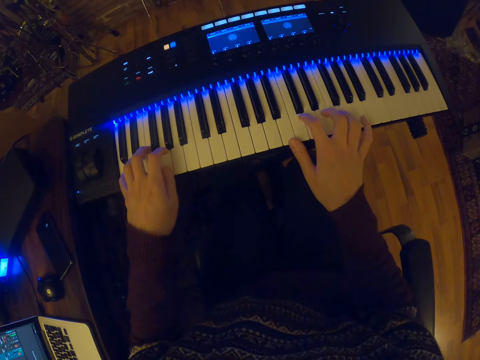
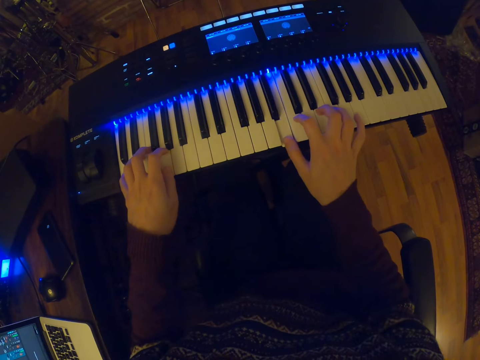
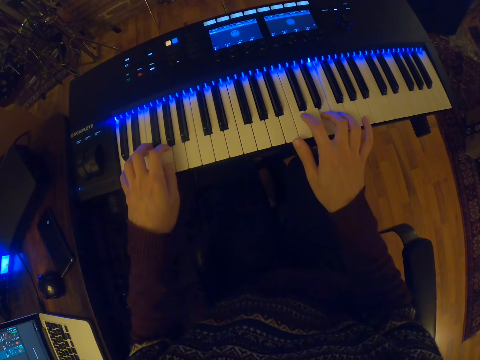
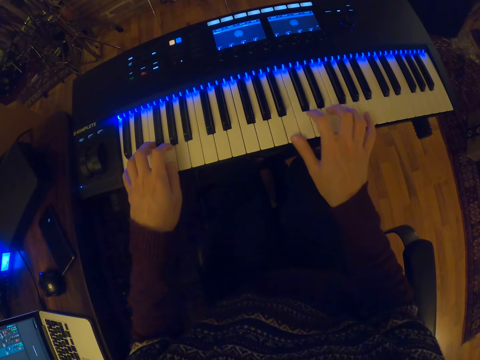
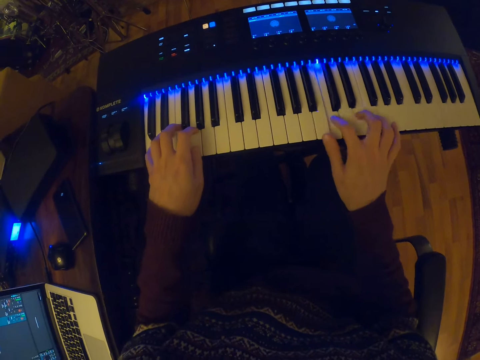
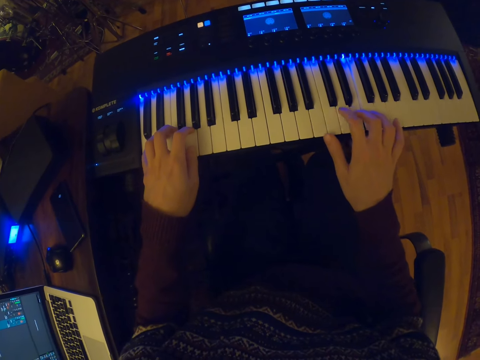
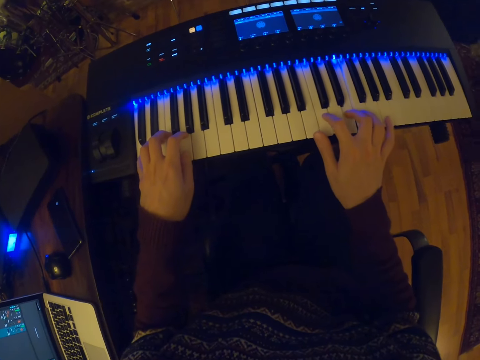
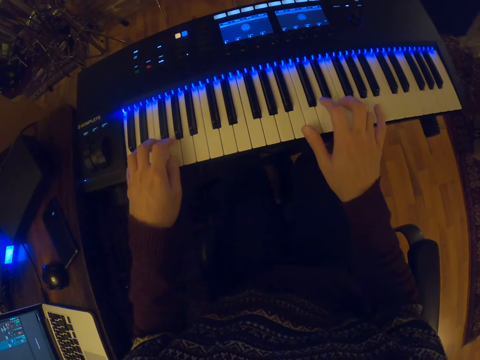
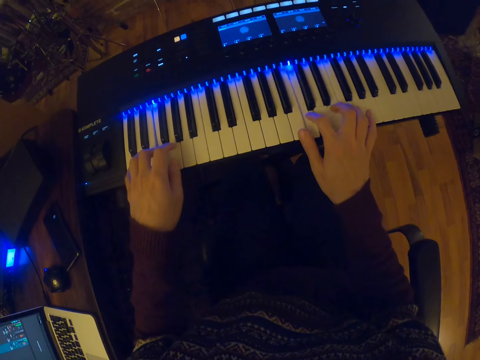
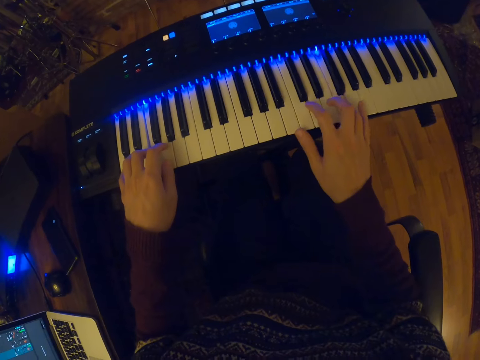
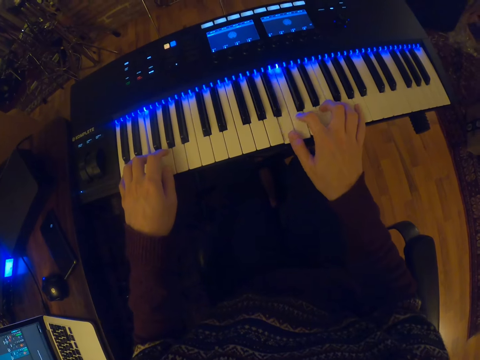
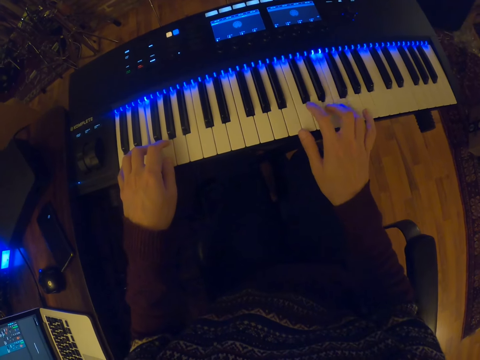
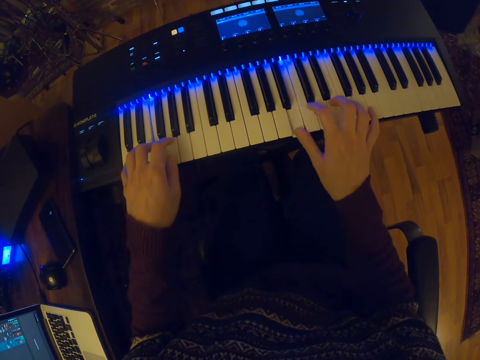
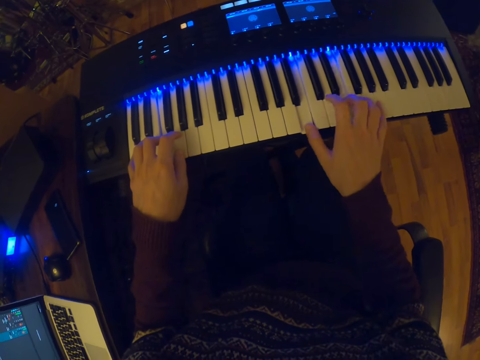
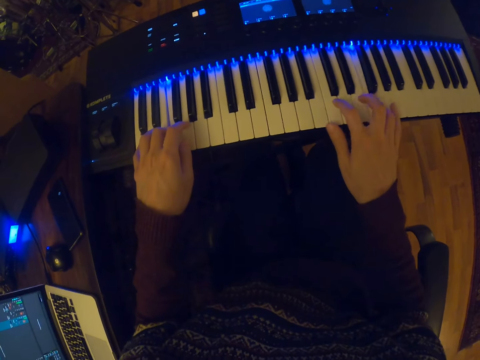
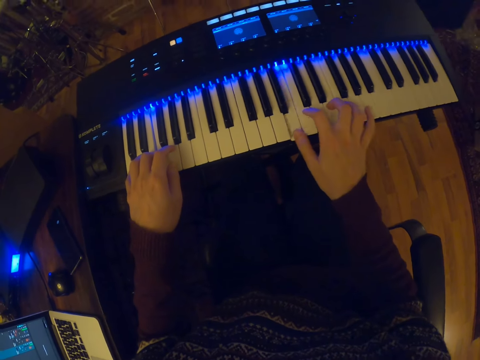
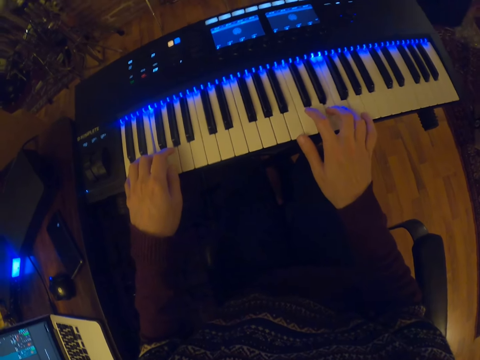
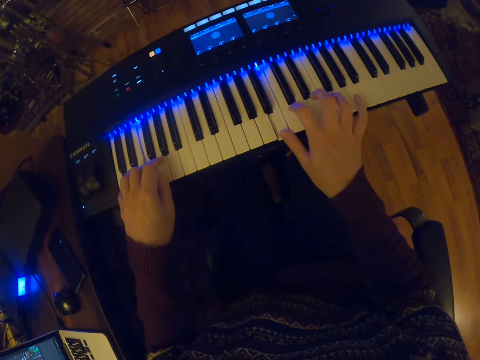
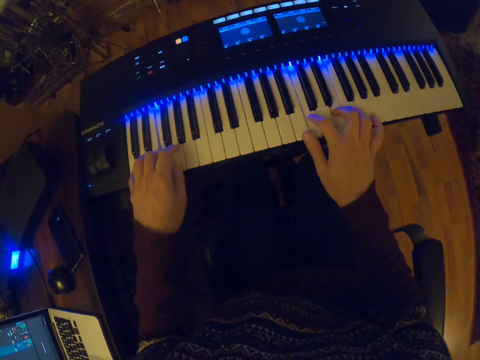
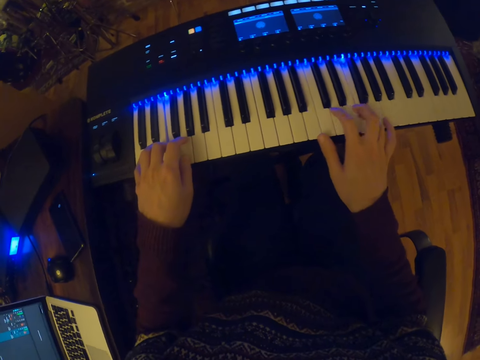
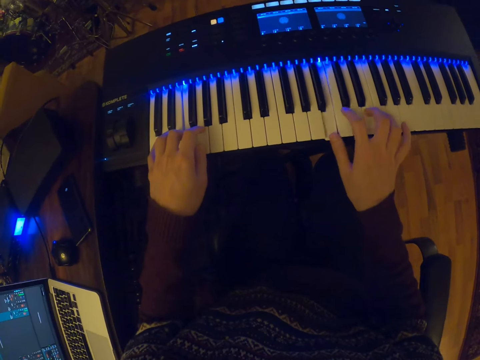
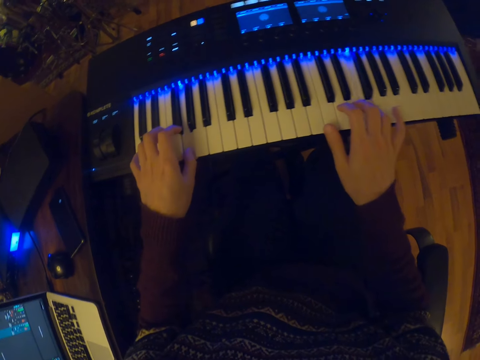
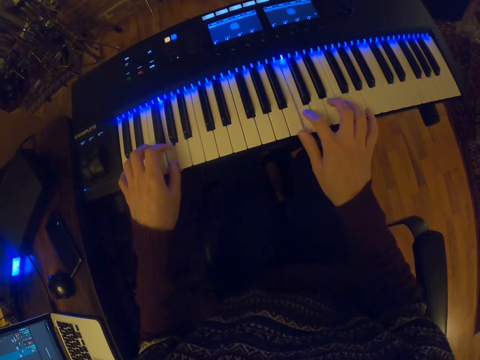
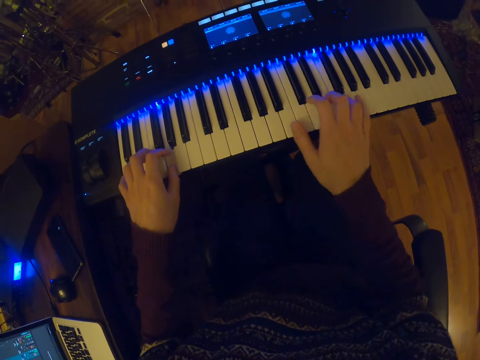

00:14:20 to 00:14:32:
The camera wearer plays the piano.

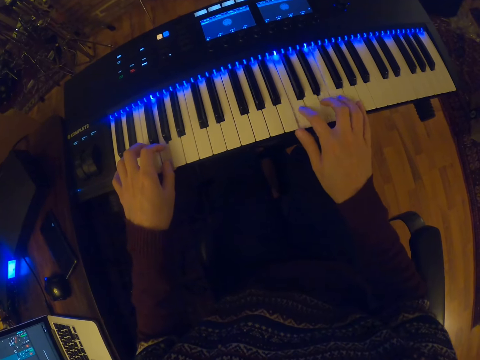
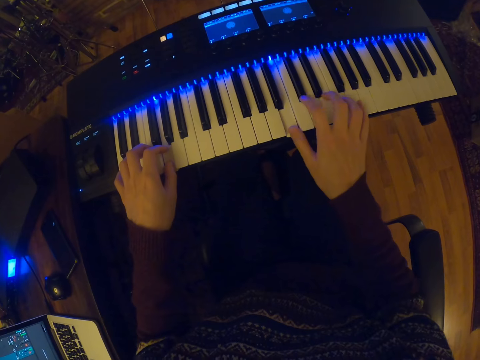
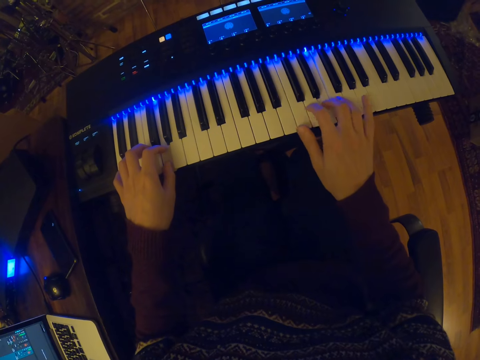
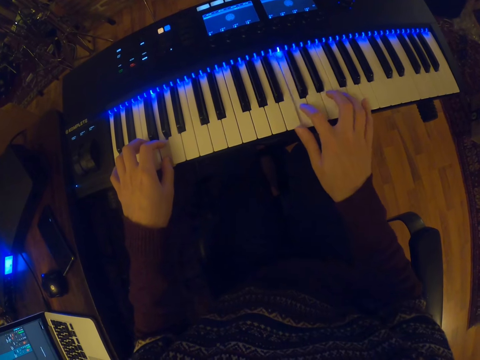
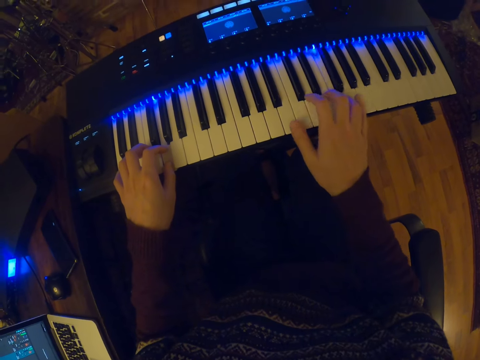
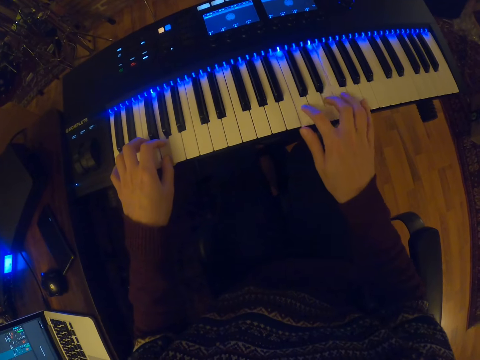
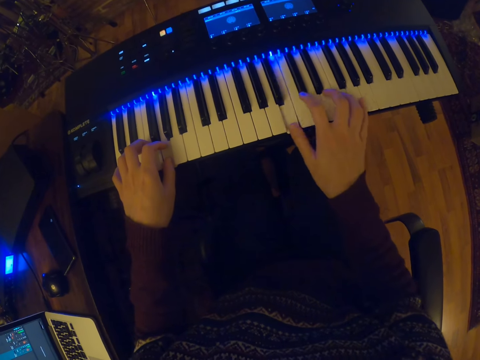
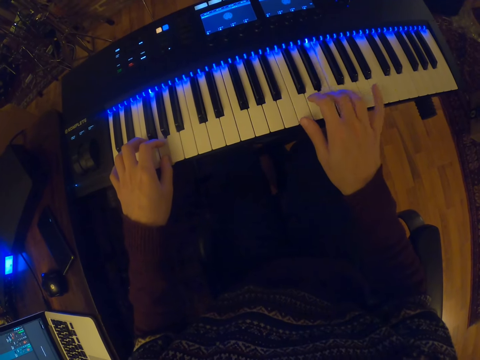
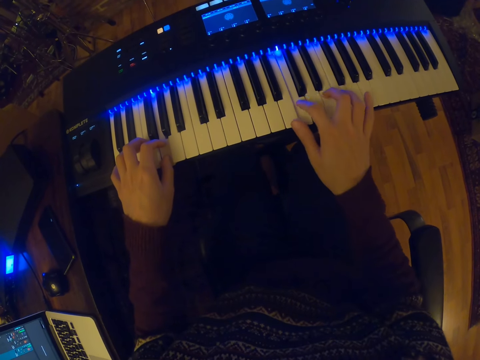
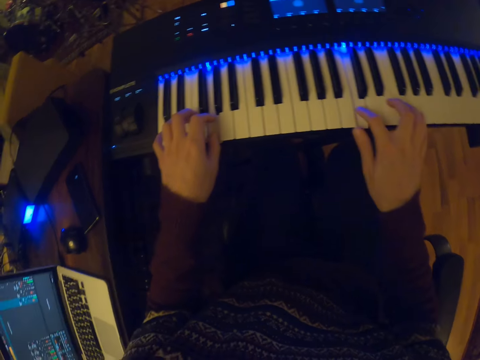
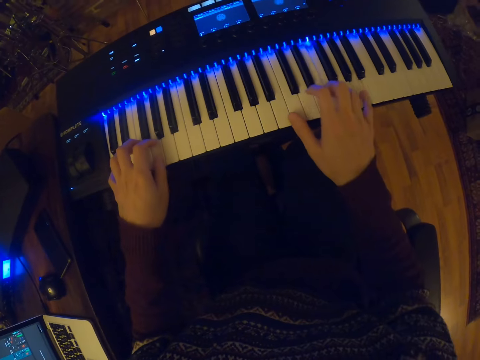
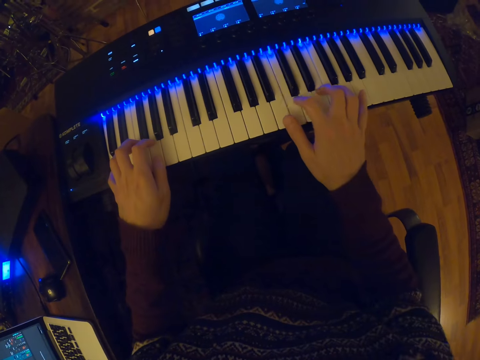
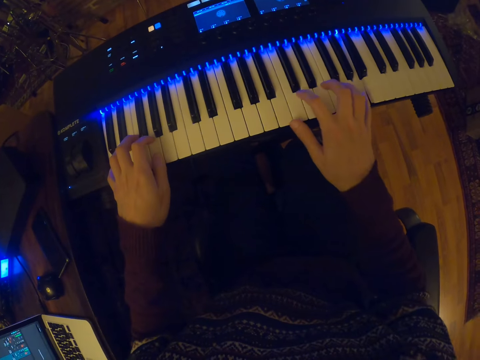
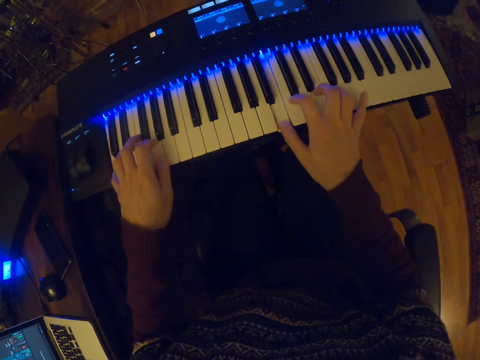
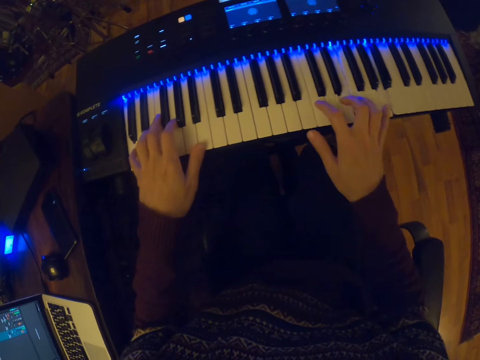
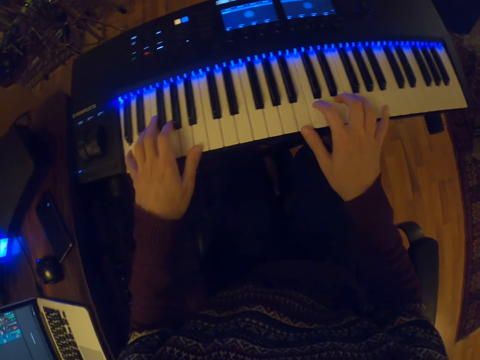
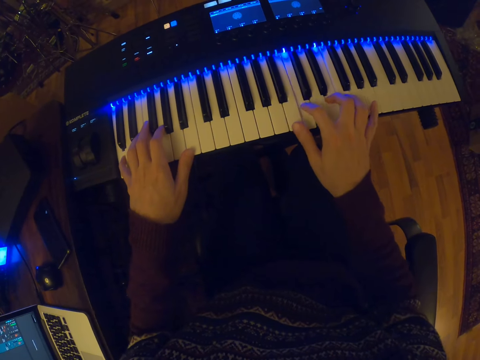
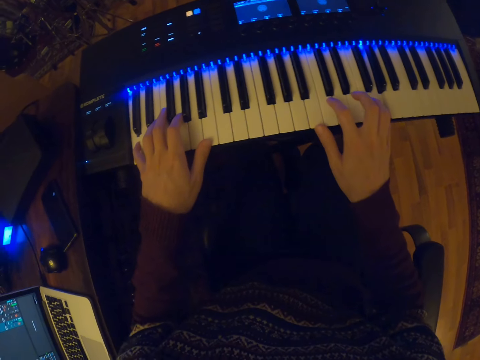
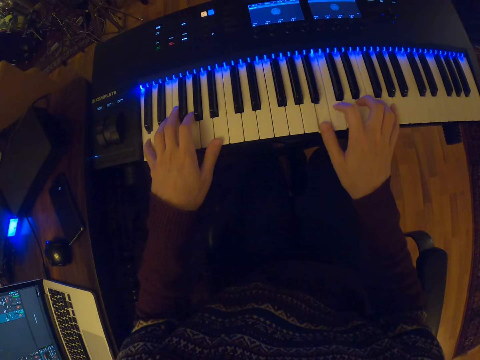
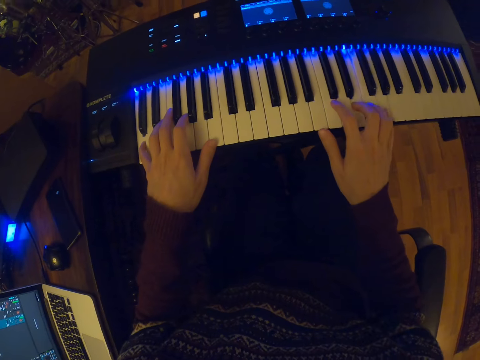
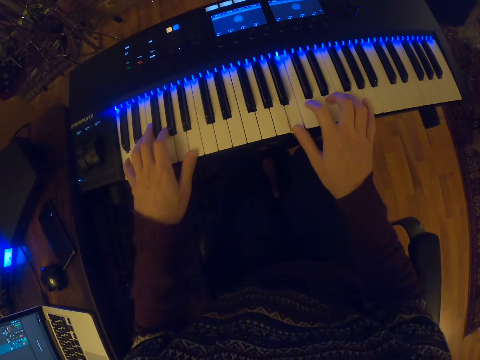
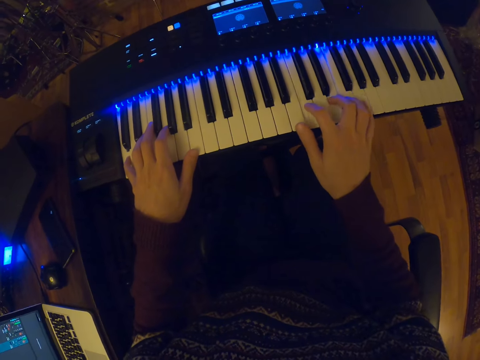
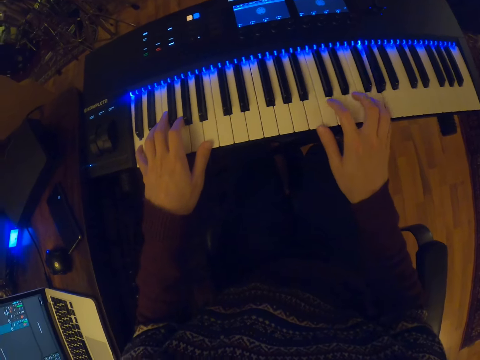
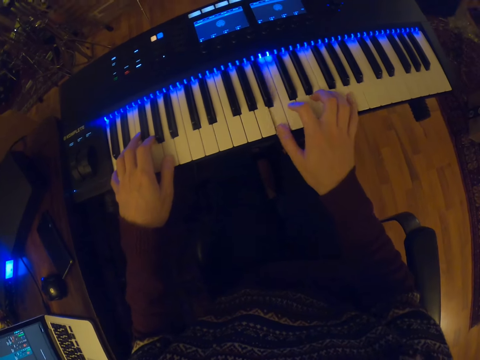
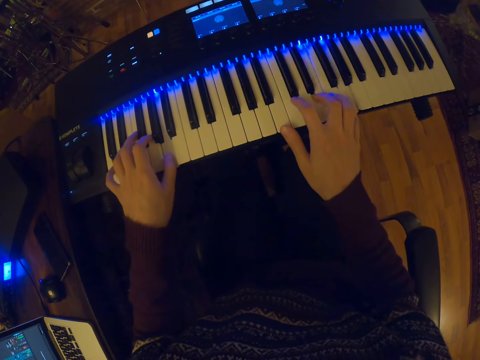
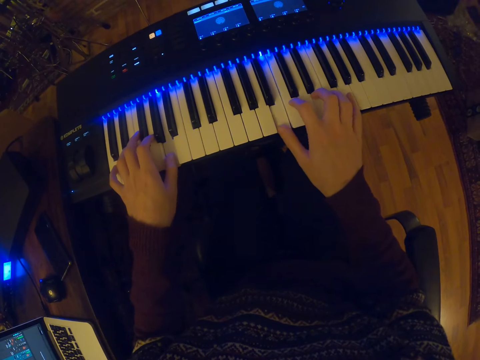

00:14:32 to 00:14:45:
The camera wearer plays the piano.

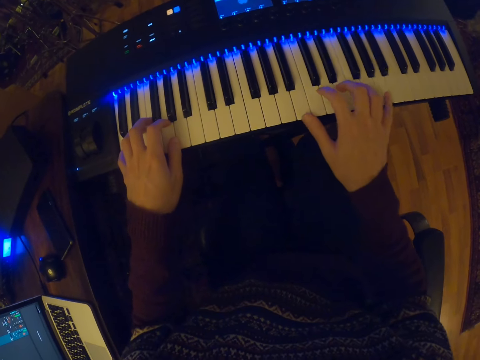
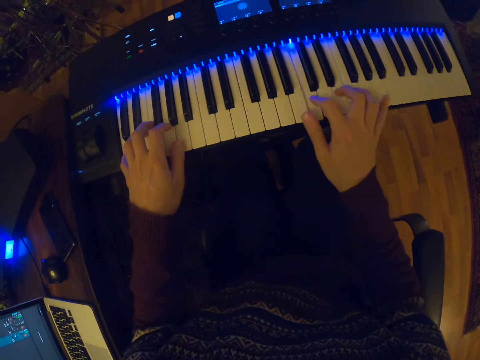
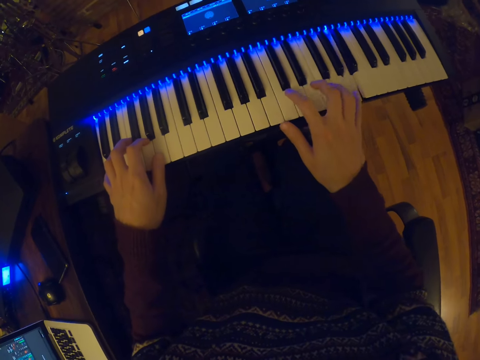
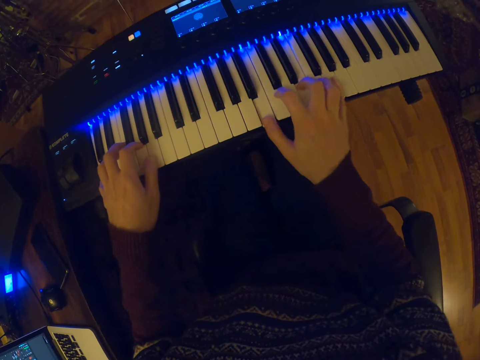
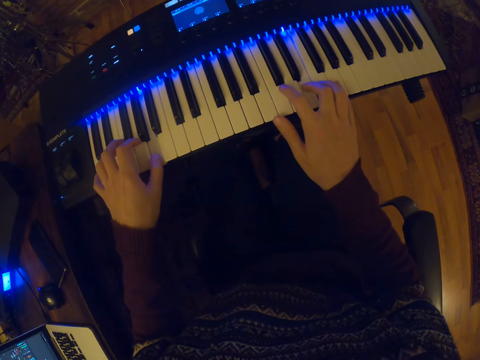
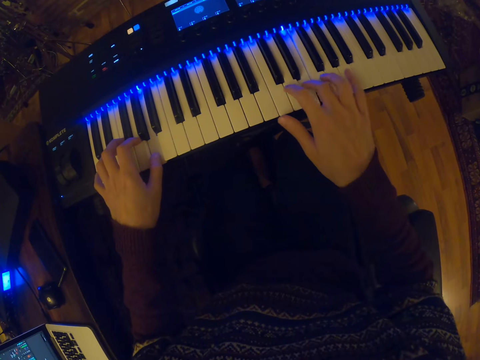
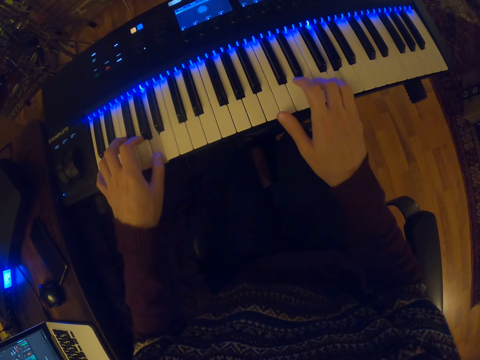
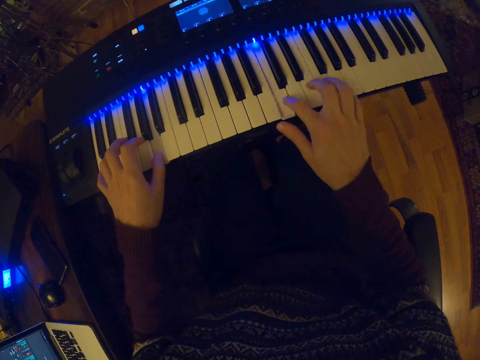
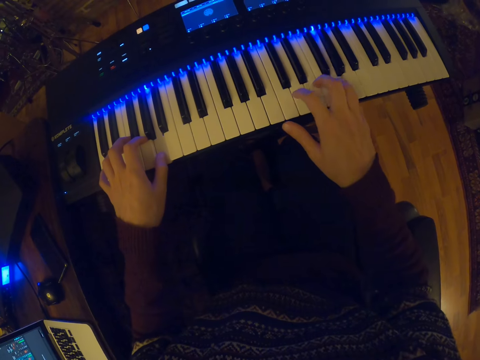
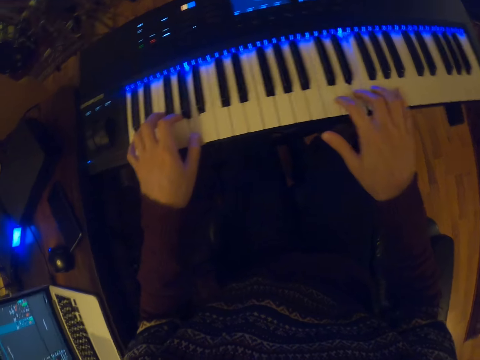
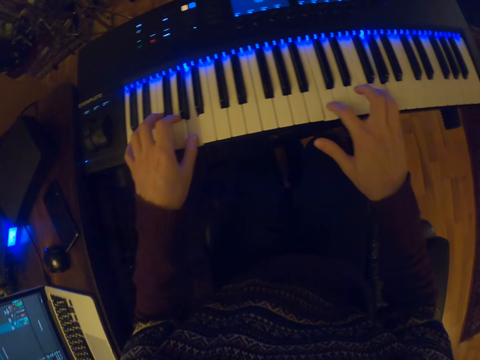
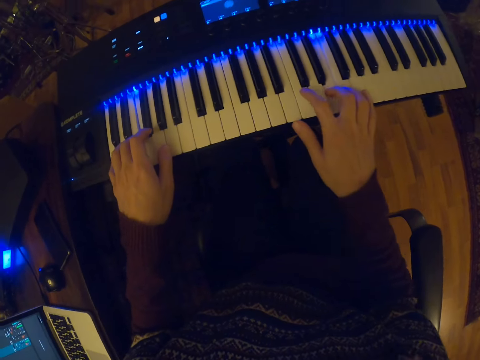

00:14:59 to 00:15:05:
The camera wearer plays the piano.
